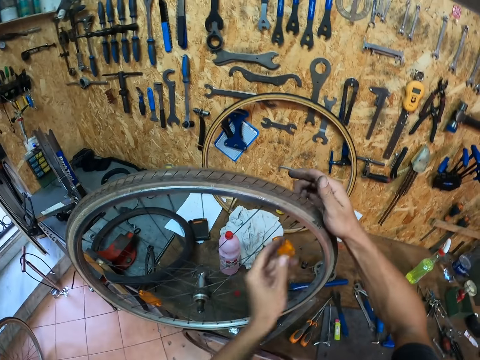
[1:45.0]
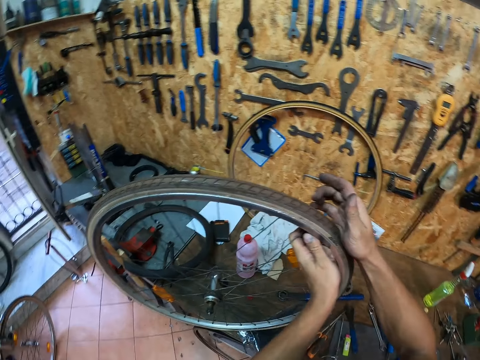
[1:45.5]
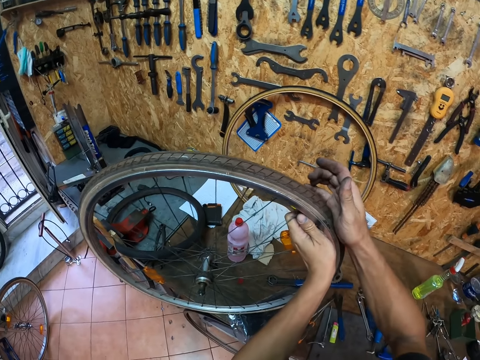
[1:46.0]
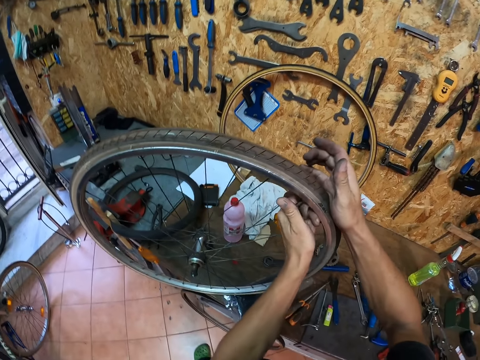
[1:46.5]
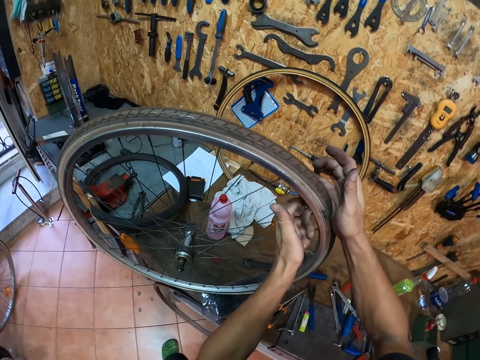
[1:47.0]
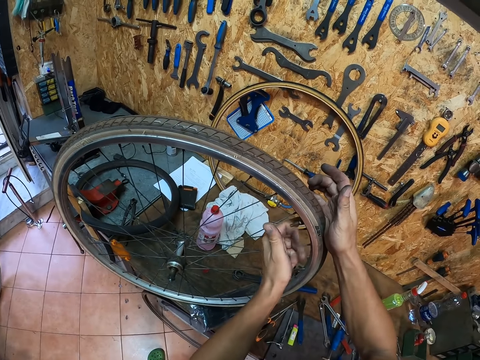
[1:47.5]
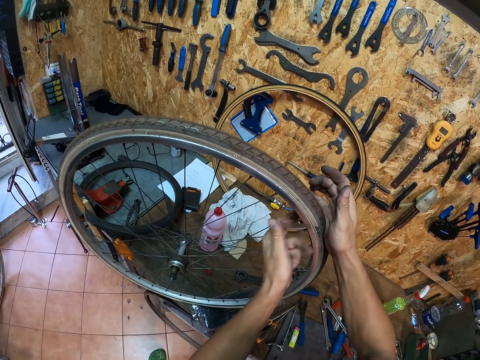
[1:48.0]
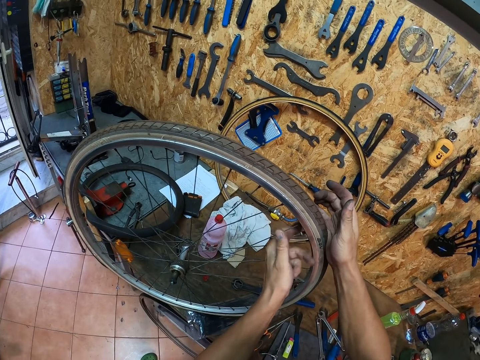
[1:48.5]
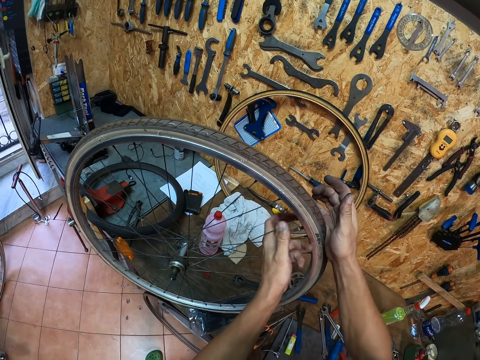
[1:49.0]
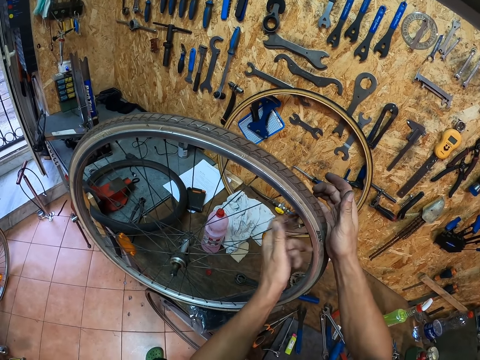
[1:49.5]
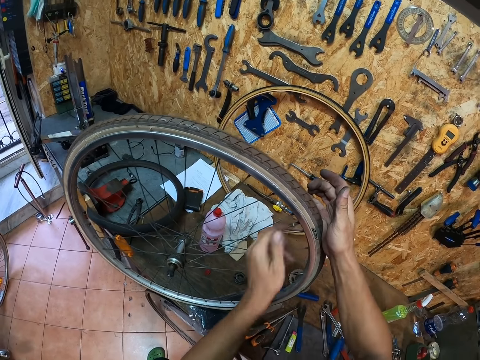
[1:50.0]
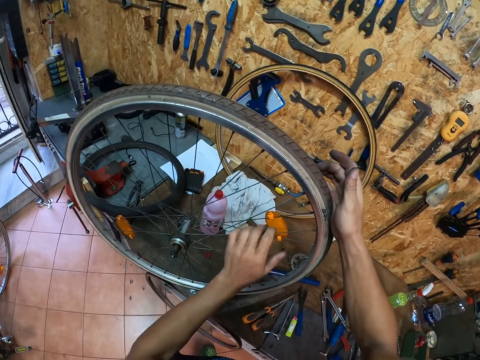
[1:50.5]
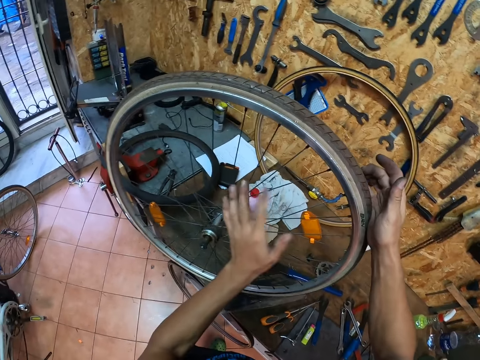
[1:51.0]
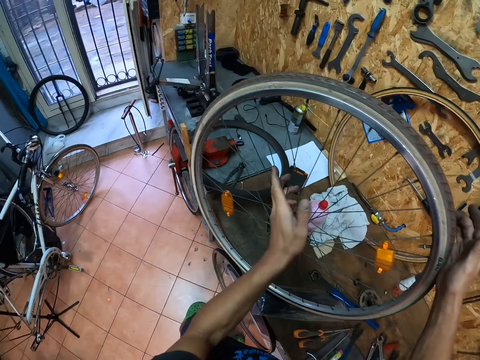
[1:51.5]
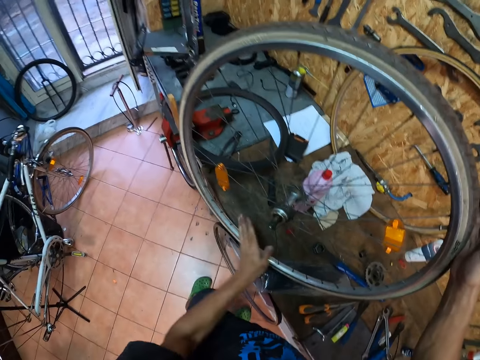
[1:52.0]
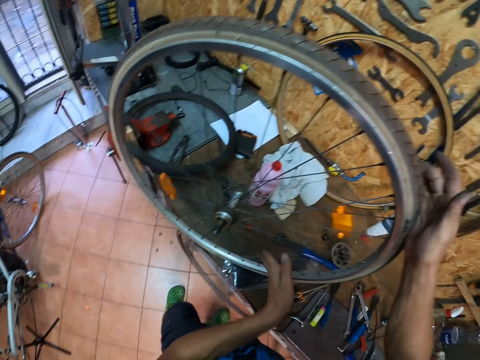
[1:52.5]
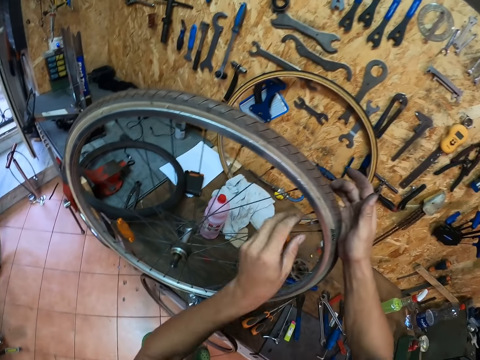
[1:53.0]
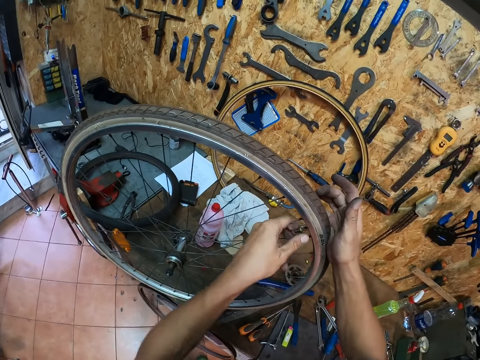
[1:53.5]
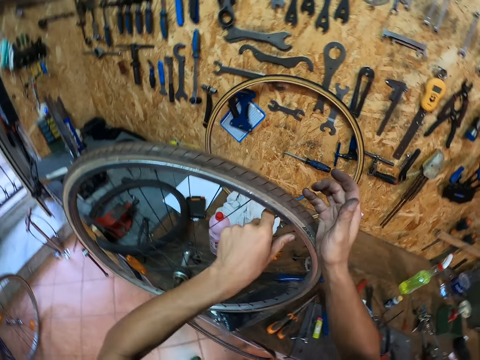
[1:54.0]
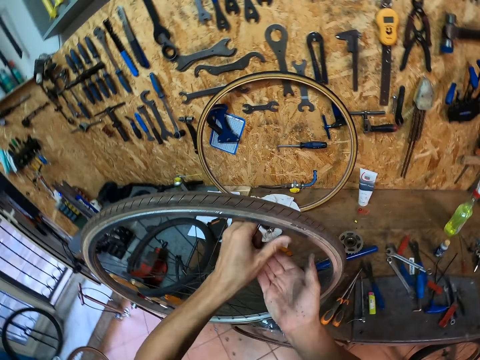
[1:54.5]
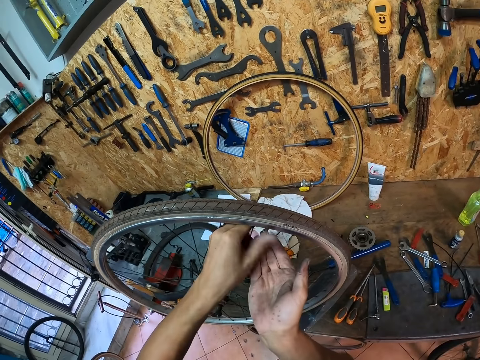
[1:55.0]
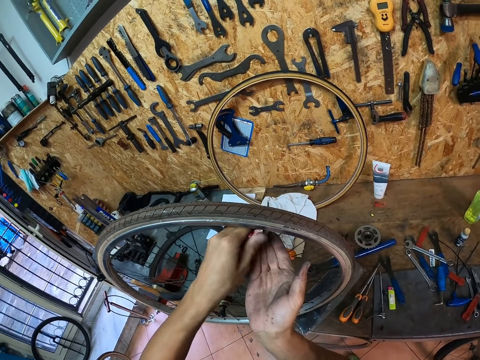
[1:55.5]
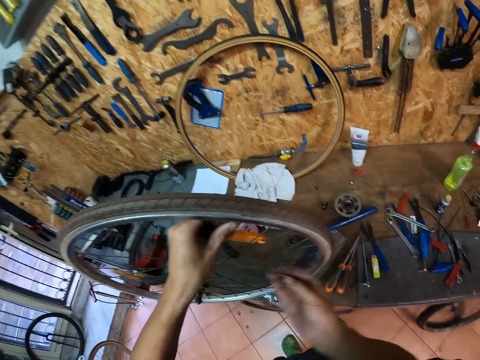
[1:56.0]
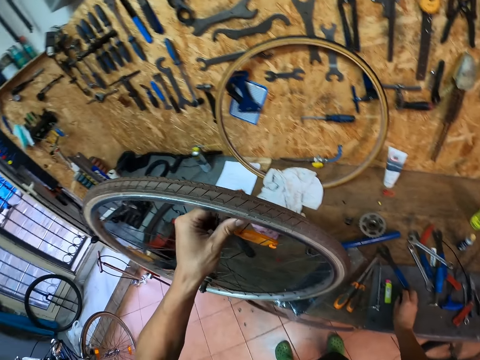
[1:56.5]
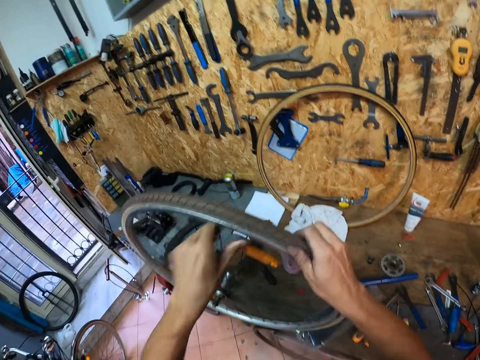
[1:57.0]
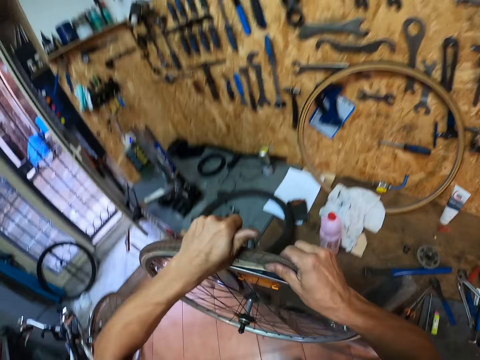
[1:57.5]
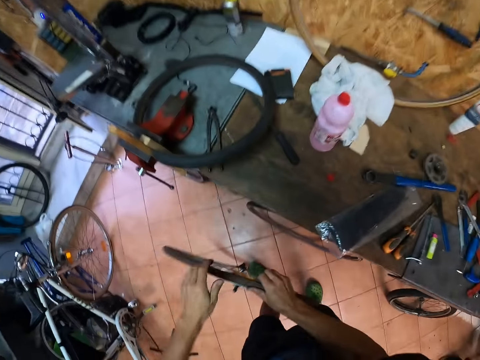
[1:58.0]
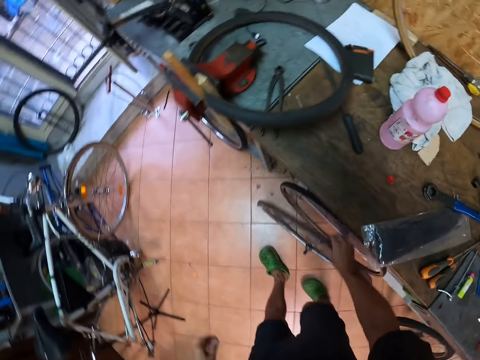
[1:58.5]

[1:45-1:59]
The camera wearer puts the tyre ring down. He holds the bicycle wheel valve with his left hand. He presses the tyre. He turns the bicycle wheel valve with his left hand. He touches the tyre. He runs his left hand through the spoke rods on the bicycle wheel. He touches the wires. He turns the bicycle wheel valve with his left hand. He turns the bicycle wheel valve with both hands. He touches the workshop table with his right hand. He lifts the bicycle wheel with both hands. He holds the tyre. He places the bicycle wheel on the floor with his right hand.
